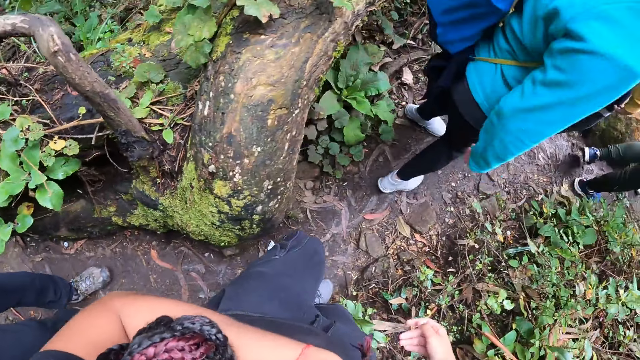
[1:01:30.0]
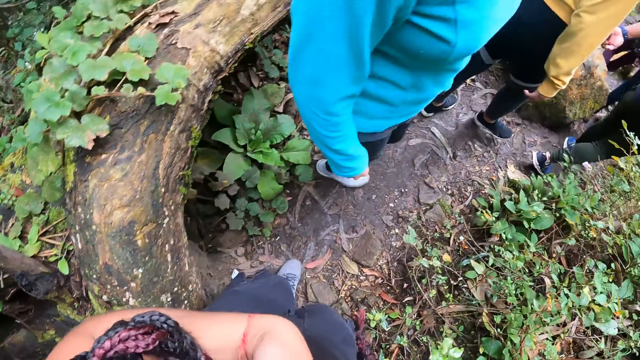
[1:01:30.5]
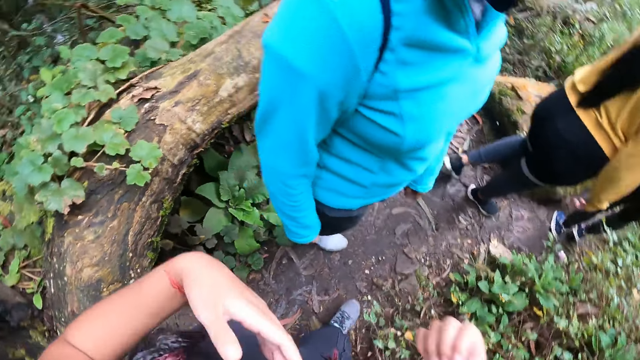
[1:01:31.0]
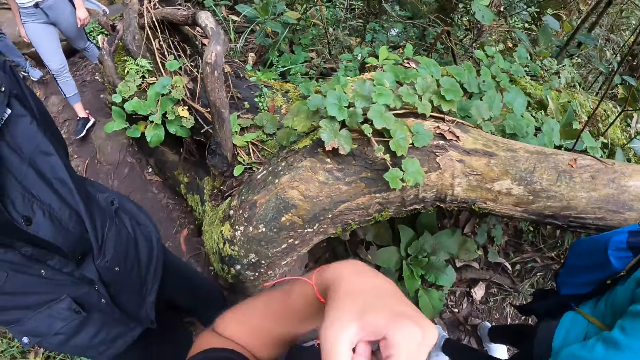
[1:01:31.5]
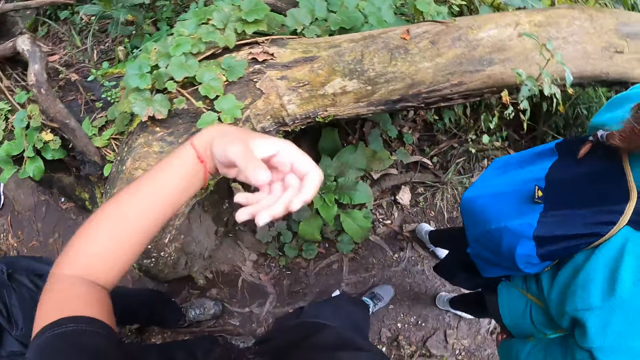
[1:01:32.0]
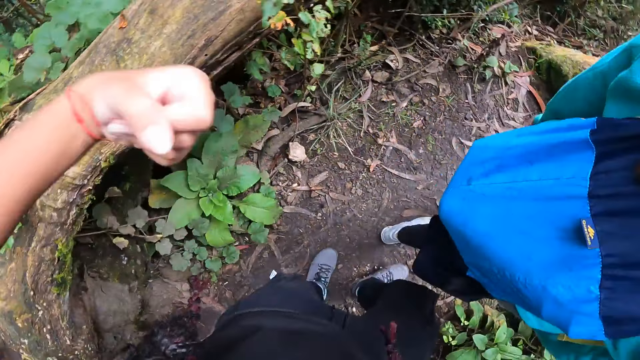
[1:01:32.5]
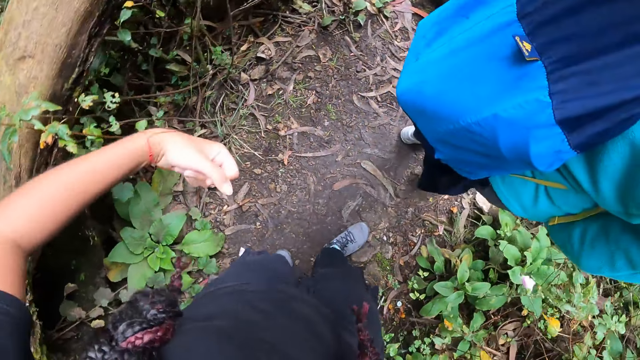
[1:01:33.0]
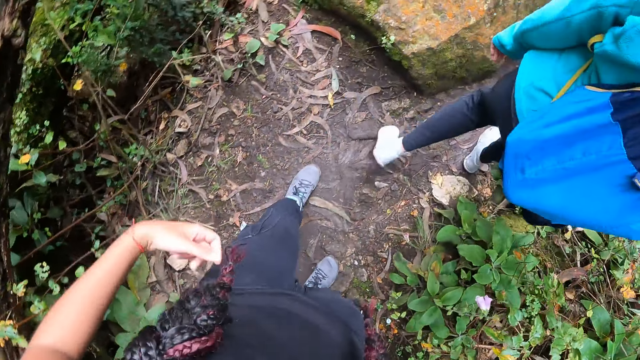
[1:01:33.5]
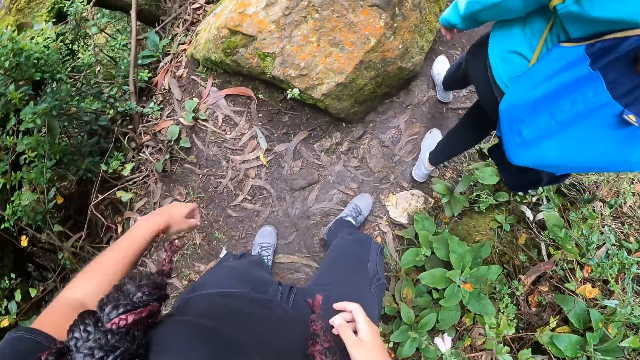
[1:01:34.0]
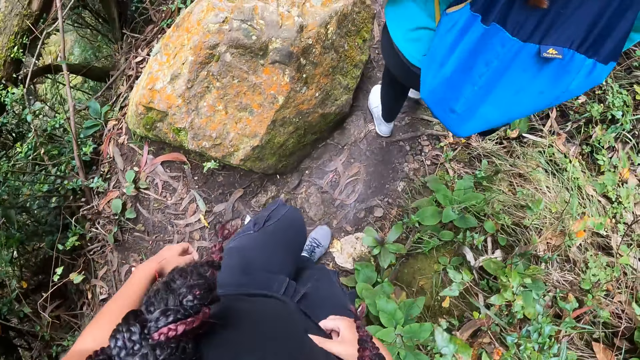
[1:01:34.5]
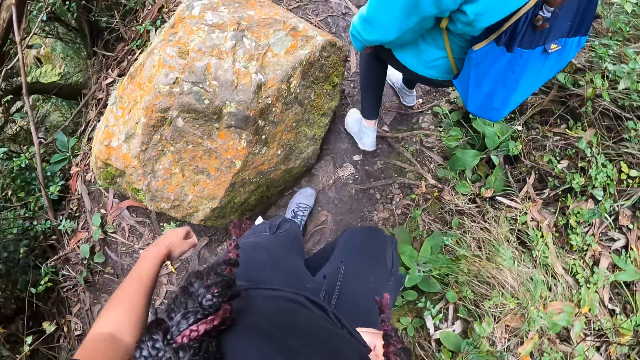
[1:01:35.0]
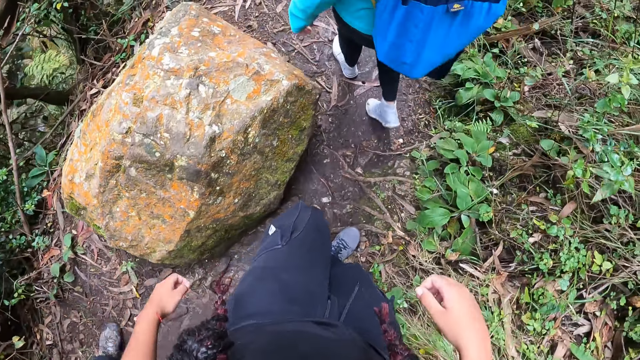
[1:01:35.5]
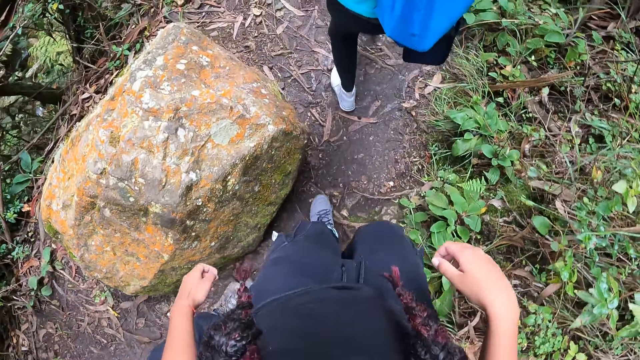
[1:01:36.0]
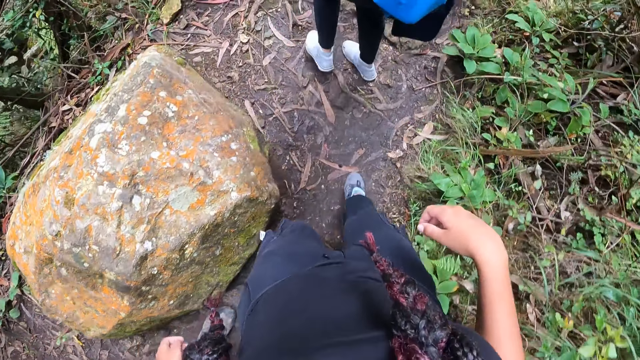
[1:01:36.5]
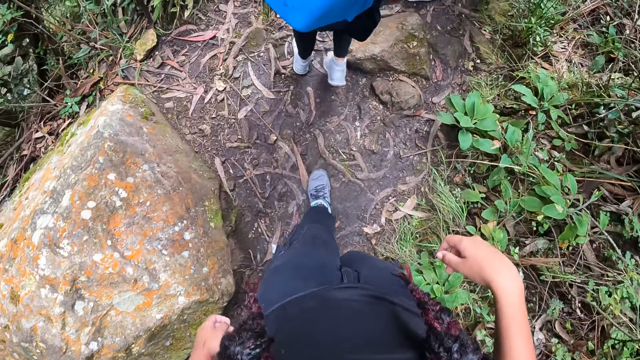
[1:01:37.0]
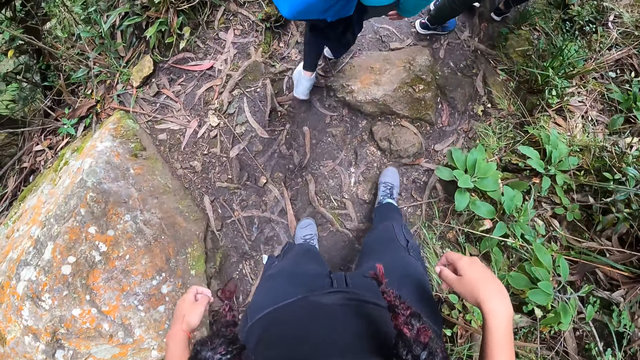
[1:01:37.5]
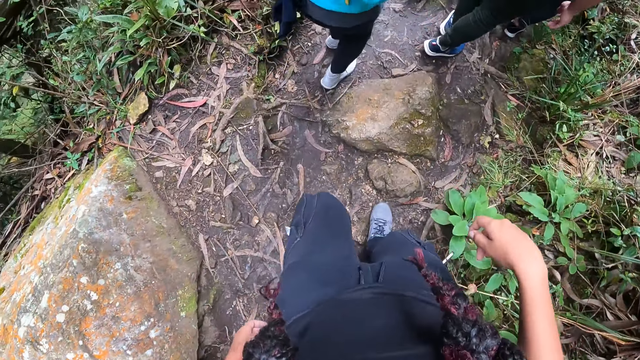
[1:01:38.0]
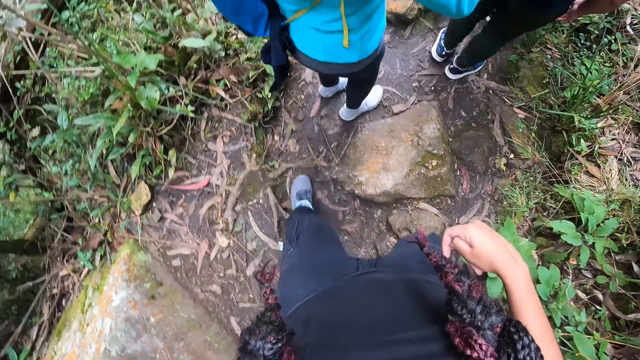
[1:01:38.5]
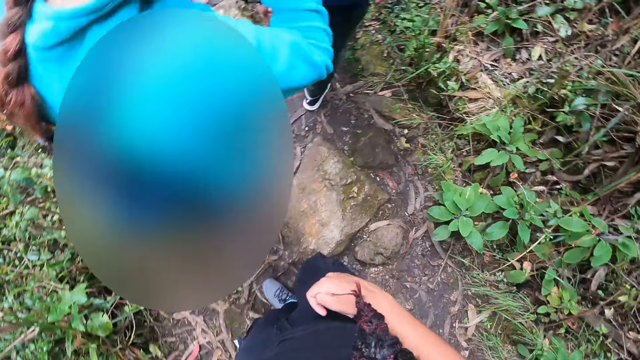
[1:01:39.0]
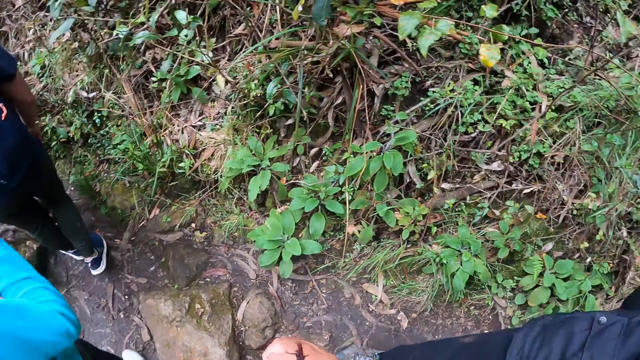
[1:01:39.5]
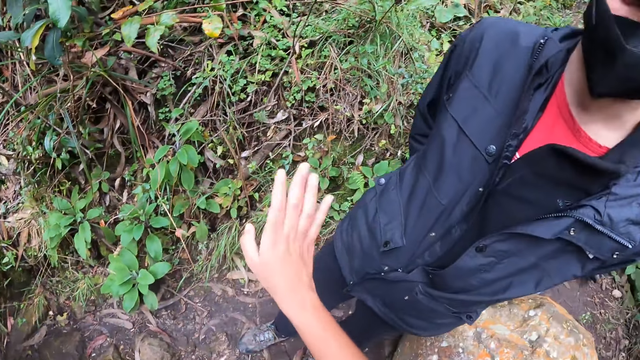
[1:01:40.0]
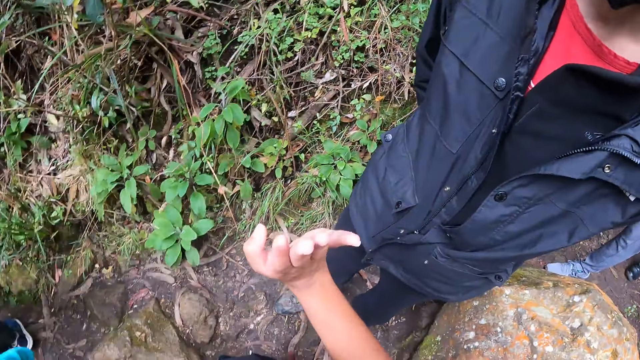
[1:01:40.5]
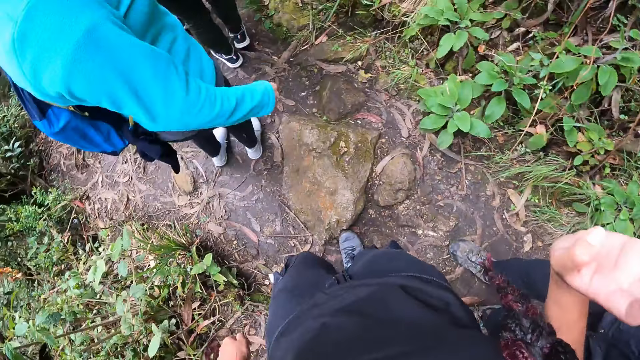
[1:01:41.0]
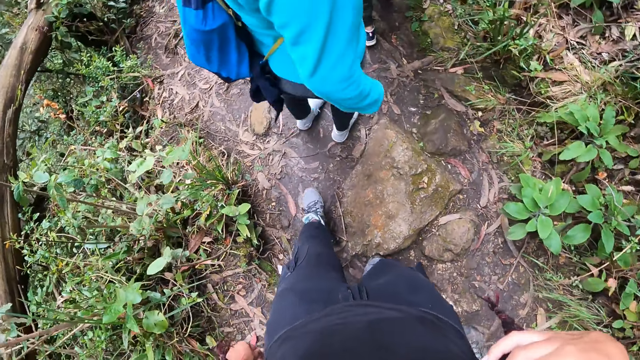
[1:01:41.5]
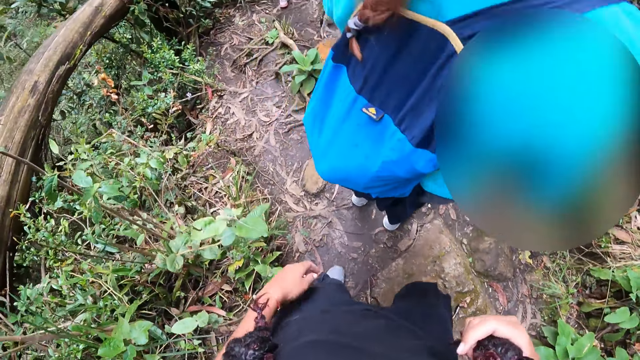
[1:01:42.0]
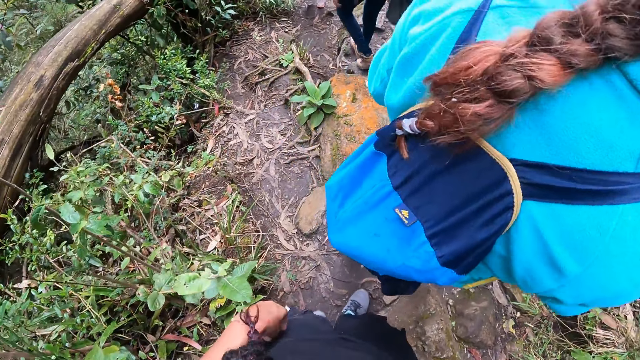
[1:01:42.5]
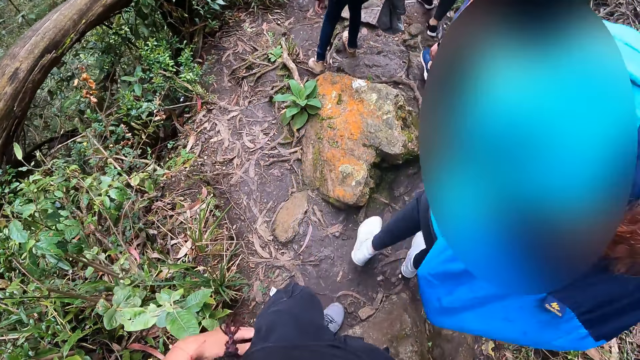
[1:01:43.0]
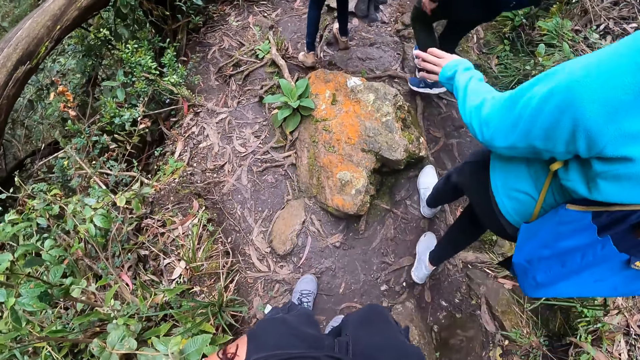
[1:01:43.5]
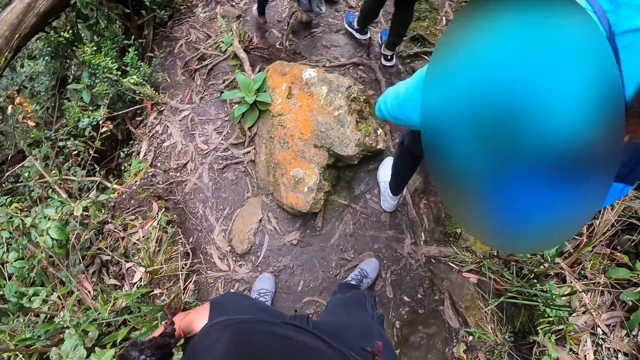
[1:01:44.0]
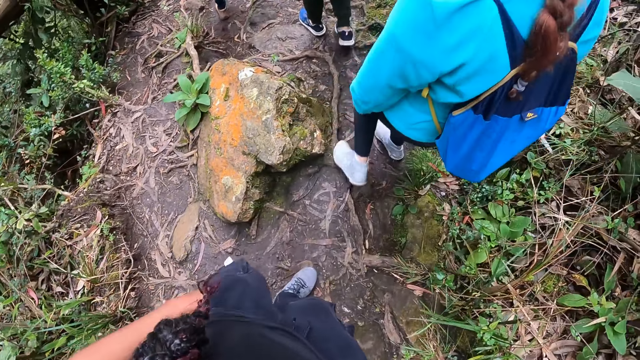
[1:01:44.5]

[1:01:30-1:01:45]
The camera wearer dusts her clothes with her left hand. She walks on the pathway. She interacts with a woman and another woman. She holds her hair with her right hand. She walks on the pathway.

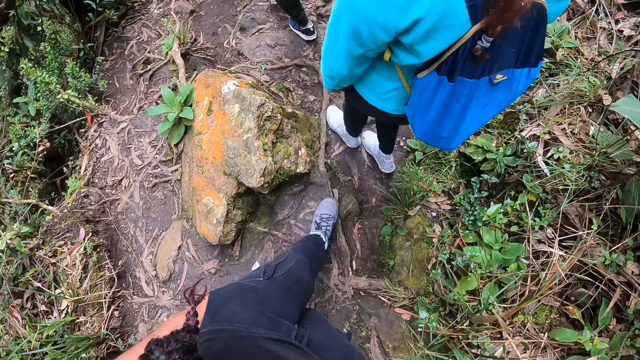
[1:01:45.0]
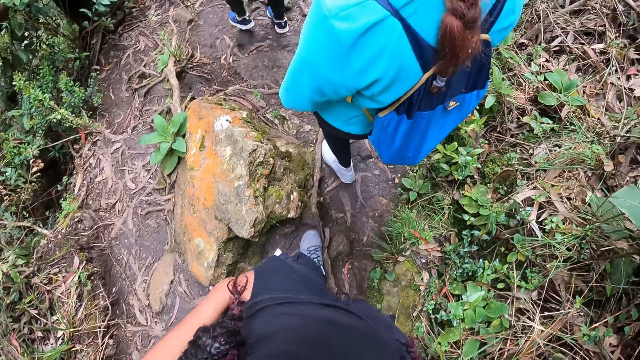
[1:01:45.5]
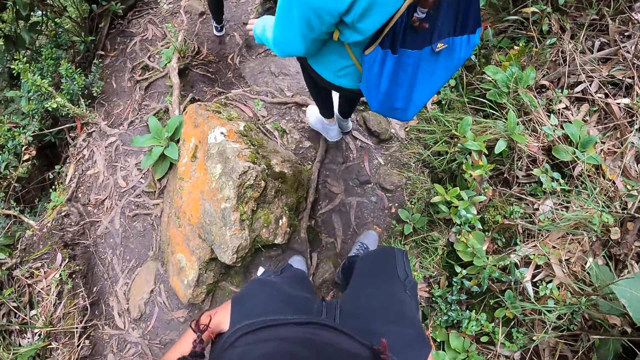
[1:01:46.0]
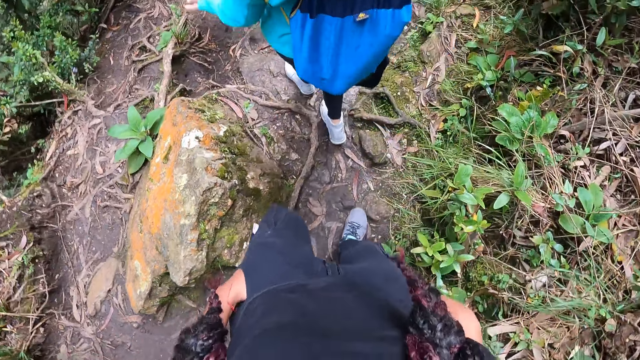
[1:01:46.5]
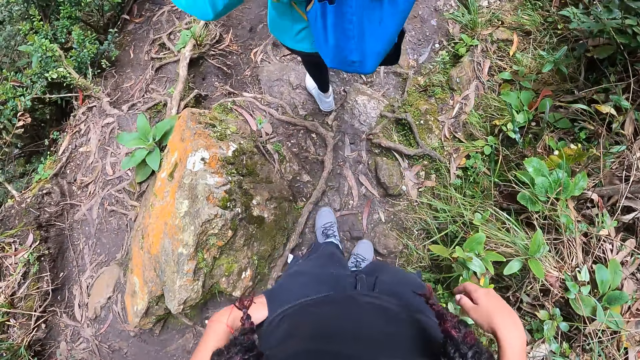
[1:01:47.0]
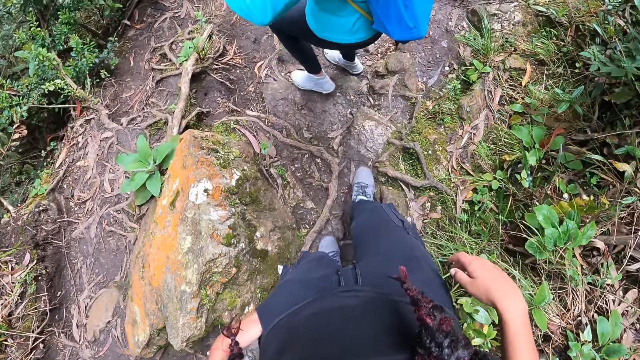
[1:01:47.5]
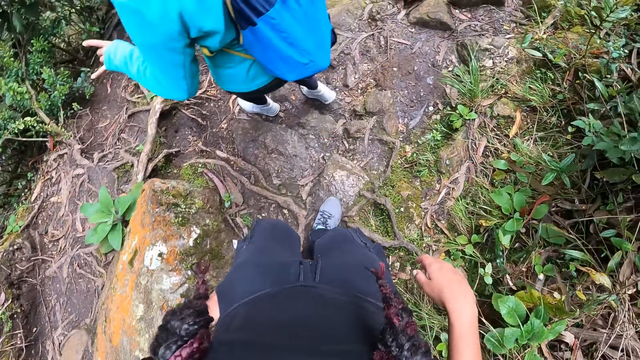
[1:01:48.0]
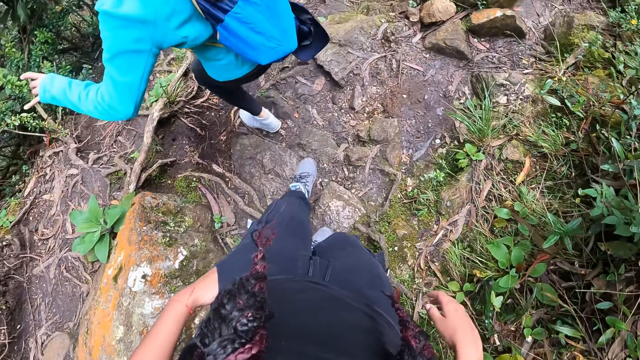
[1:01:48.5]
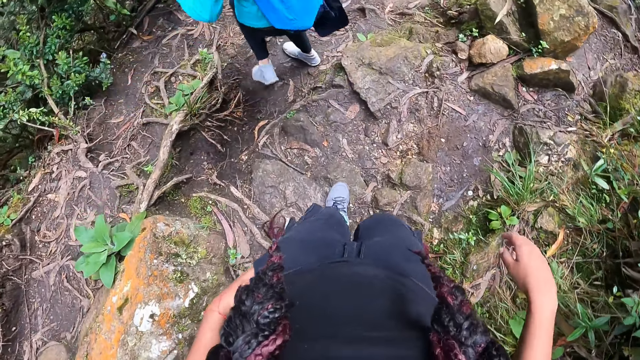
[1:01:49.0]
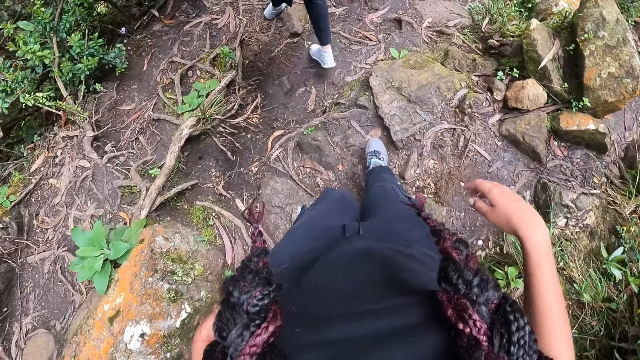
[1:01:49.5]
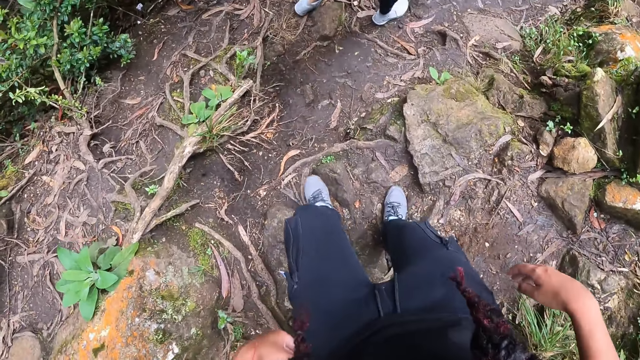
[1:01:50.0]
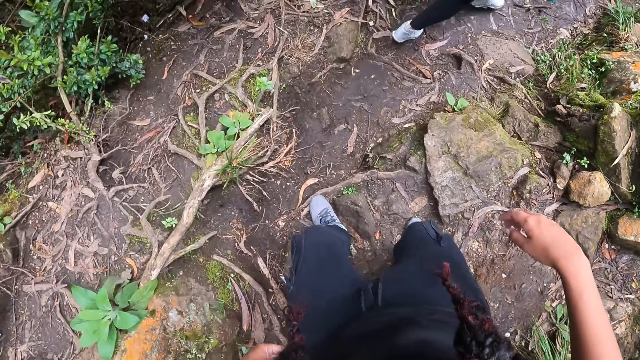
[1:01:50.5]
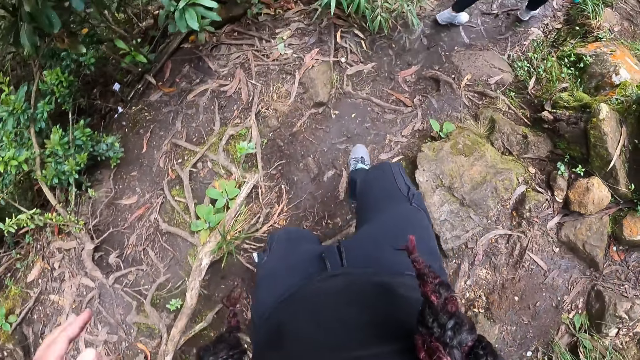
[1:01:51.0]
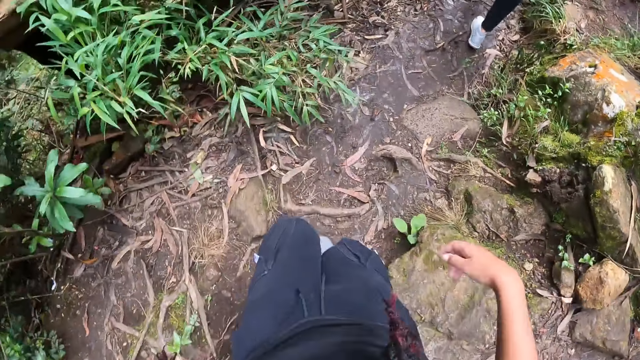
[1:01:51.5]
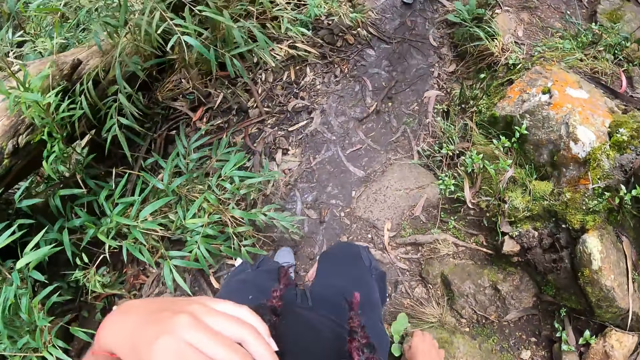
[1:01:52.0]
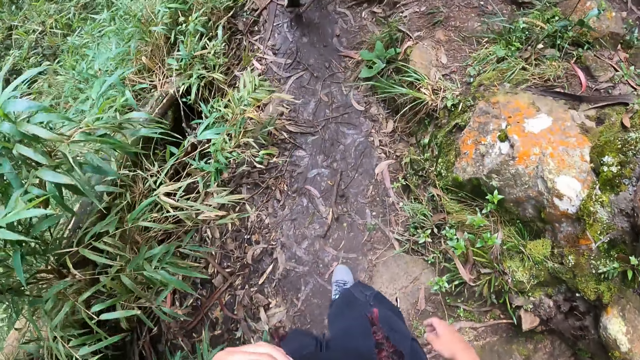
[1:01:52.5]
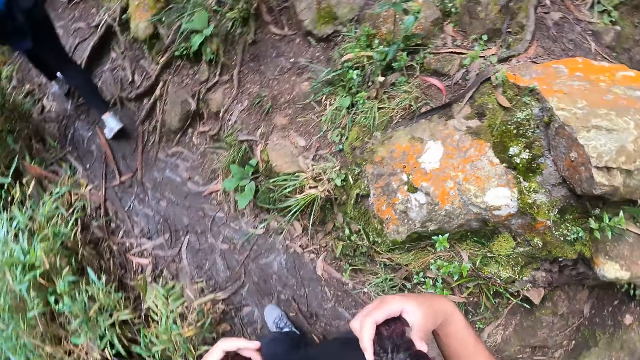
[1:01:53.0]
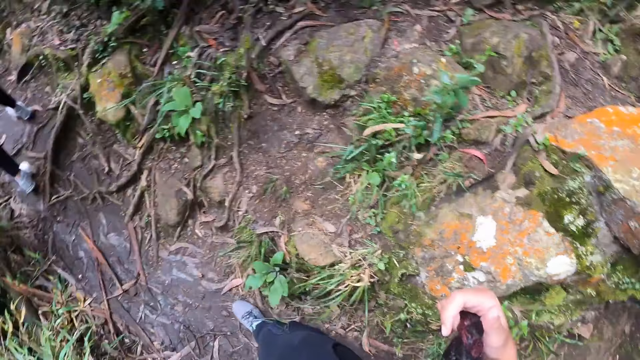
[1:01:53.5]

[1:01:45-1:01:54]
The camera wearer holds her hair with her left hand. She holds her hair with her right hand.
